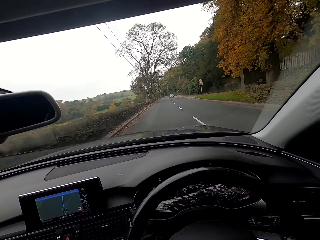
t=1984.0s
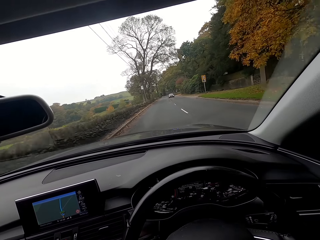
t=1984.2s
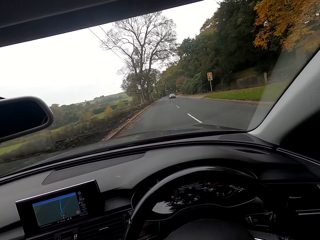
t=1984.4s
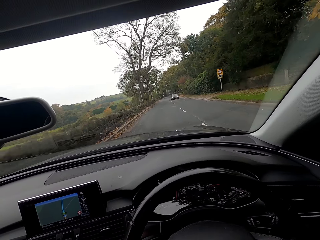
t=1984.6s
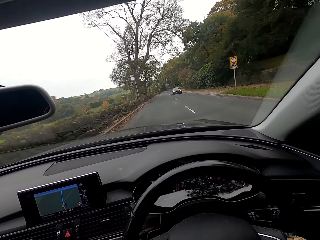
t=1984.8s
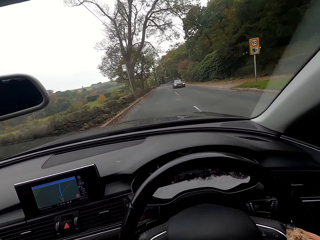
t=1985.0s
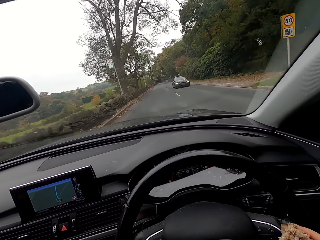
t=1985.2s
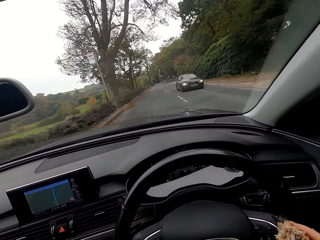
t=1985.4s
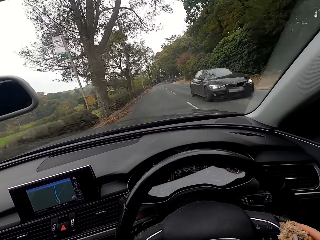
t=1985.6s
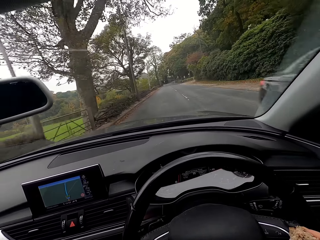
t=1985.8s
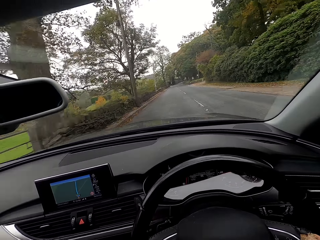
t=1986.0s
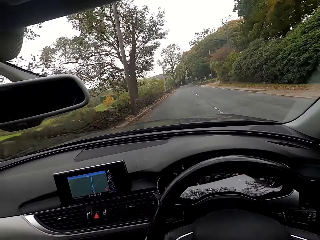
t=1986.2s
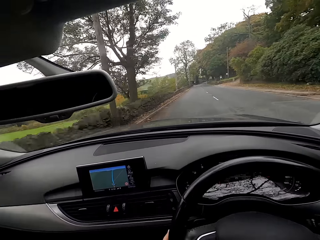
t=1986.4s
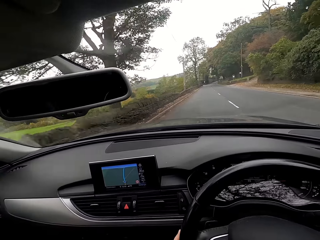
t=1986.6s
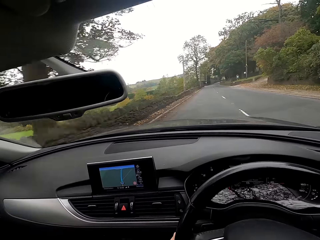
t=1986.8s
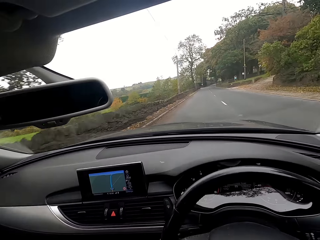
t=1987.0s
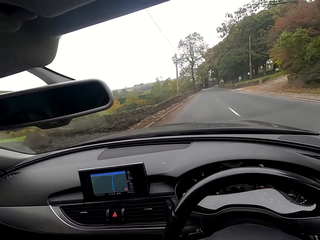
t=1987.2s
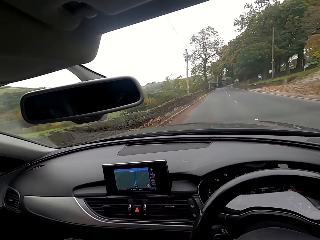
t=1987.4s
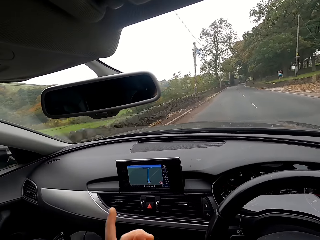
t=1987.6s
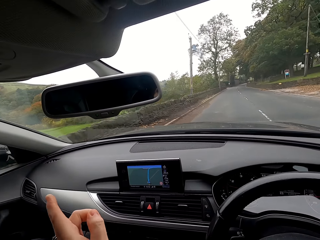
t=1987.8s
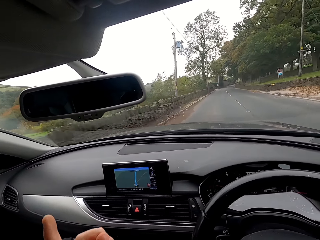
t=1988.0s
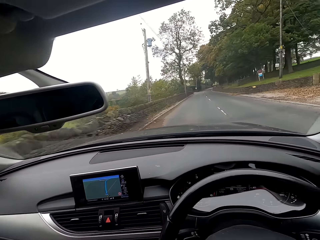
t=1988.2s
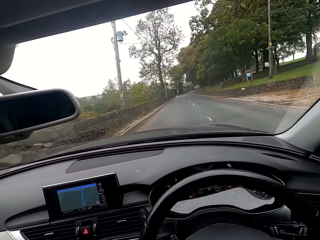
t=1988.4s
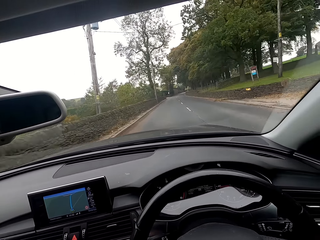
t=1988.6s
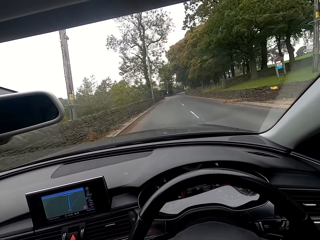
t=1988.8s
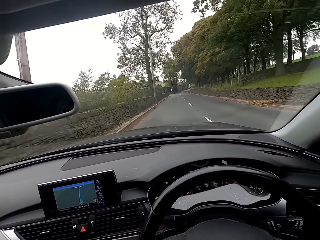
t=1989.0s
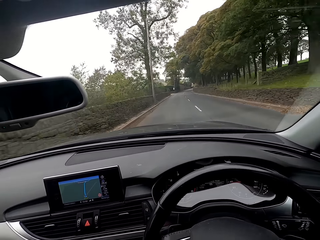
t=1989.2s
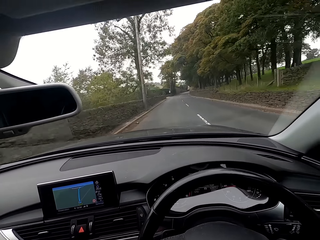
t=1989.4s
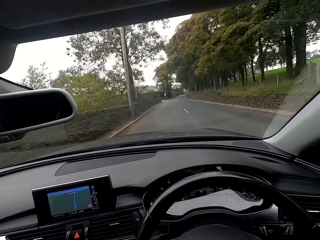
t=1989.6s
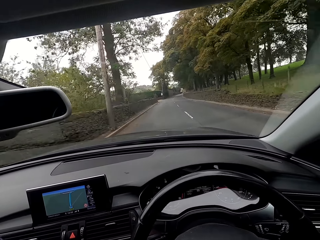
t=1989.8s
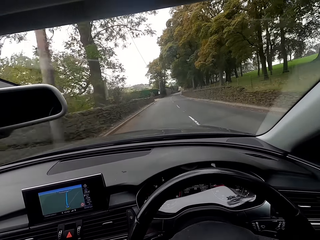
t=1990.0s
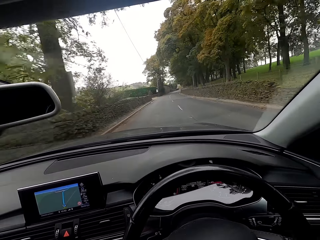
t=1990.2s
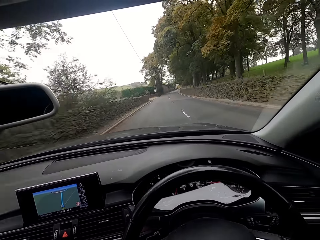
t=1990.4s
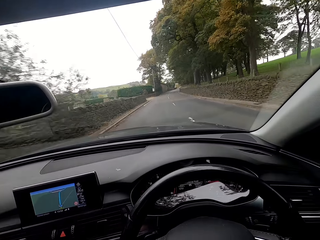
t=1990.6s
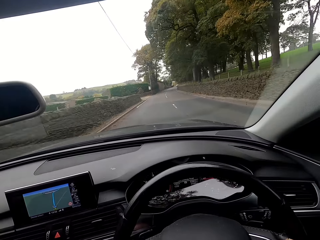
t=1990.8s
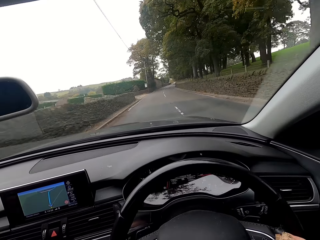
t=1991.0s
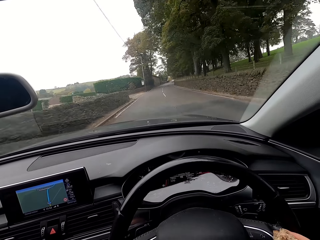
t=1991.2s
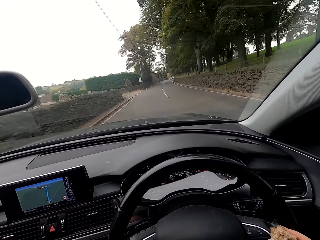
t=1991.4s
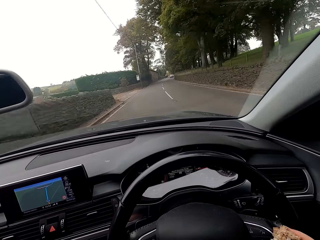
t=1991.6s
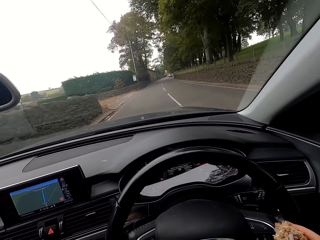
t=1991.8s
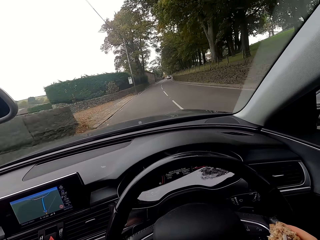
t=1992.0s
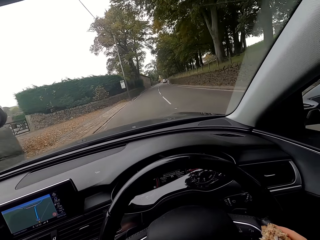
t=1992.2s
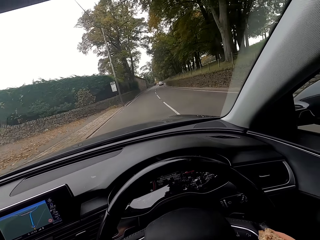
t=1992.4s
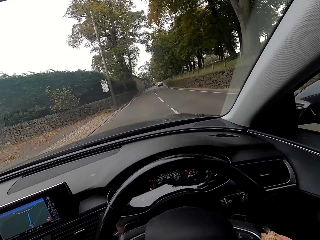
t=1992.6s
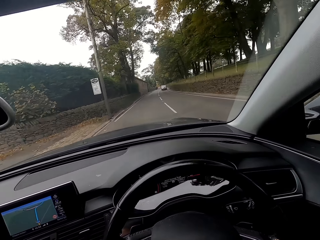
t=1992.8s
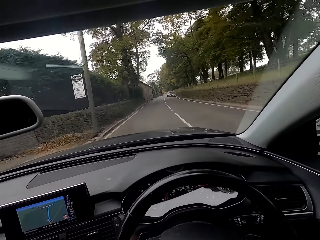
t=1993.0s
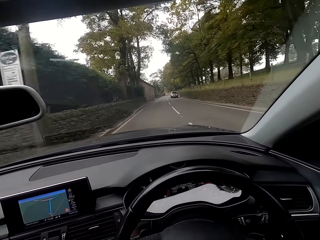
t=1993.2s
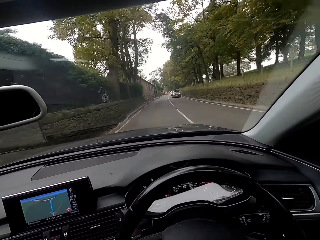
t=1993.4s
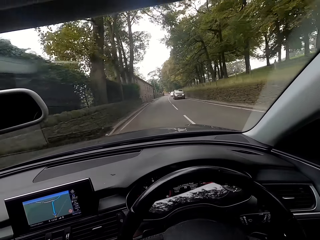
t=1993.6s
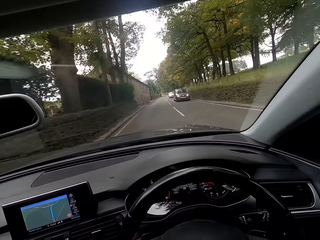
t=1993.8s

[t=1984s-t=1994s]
A saloon car drives past the camera wearer. The camera wearer points her left hand towards the passenger's window.

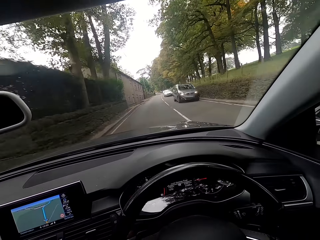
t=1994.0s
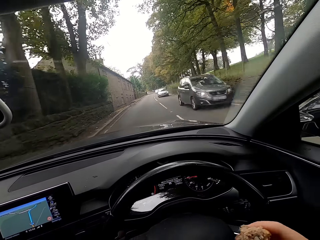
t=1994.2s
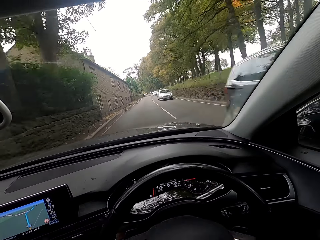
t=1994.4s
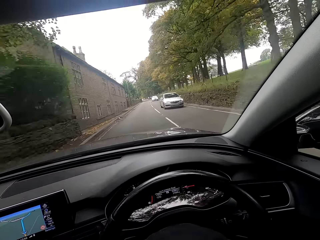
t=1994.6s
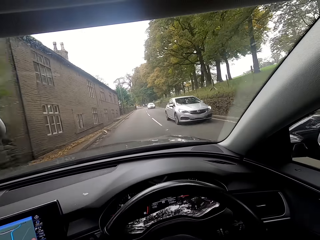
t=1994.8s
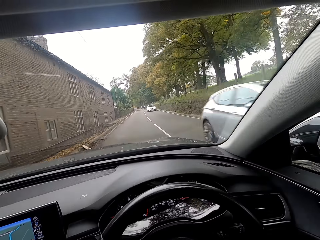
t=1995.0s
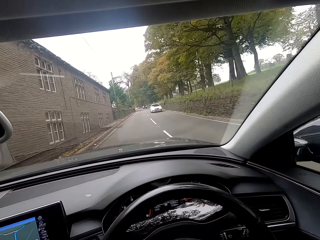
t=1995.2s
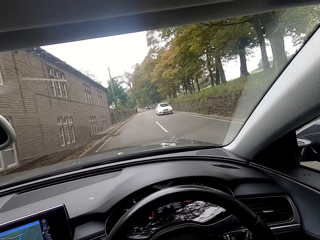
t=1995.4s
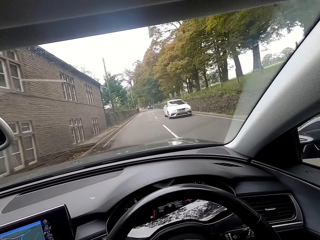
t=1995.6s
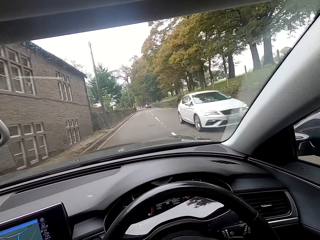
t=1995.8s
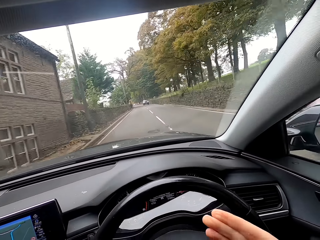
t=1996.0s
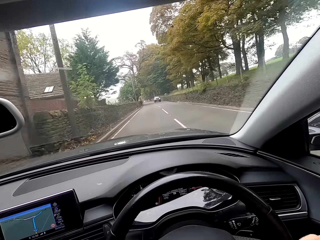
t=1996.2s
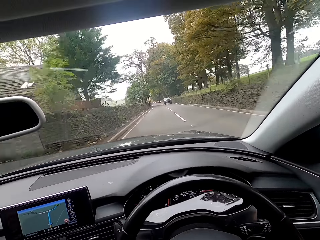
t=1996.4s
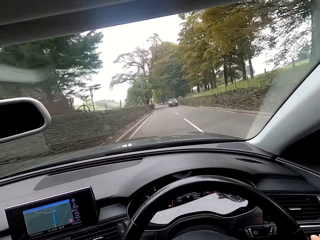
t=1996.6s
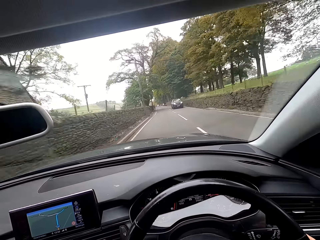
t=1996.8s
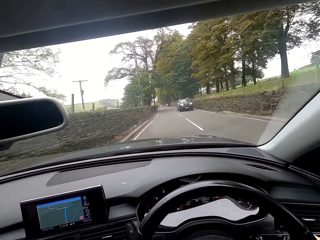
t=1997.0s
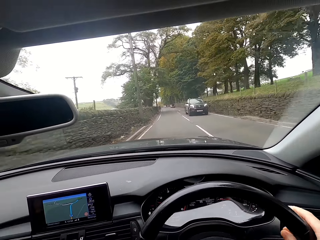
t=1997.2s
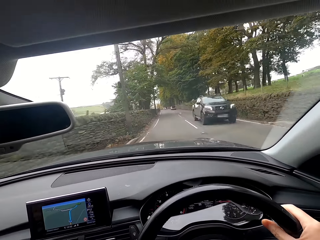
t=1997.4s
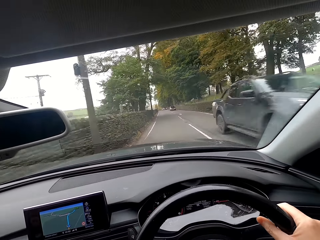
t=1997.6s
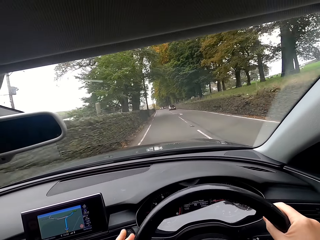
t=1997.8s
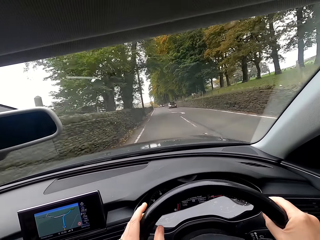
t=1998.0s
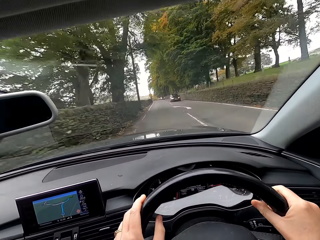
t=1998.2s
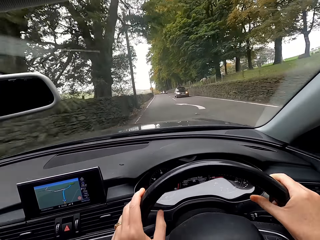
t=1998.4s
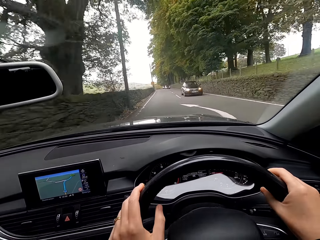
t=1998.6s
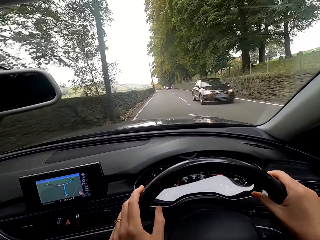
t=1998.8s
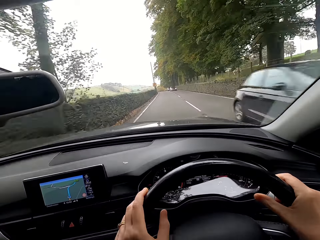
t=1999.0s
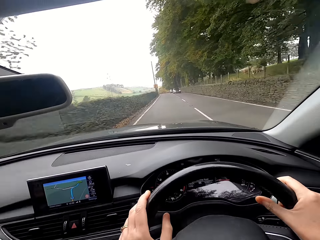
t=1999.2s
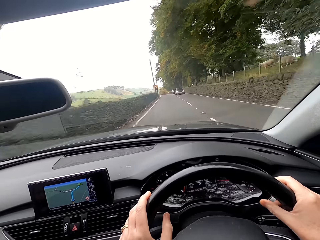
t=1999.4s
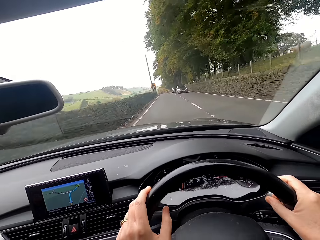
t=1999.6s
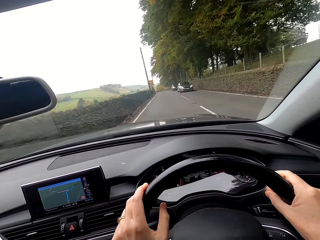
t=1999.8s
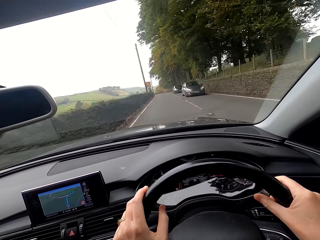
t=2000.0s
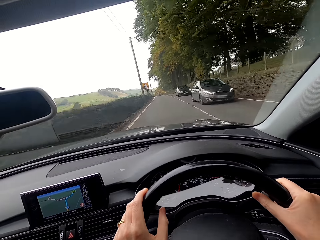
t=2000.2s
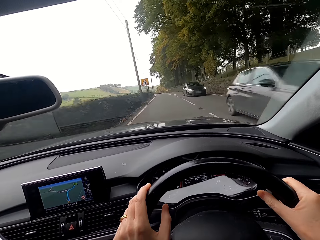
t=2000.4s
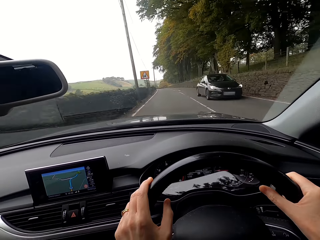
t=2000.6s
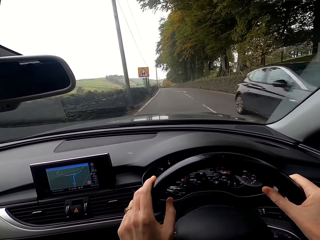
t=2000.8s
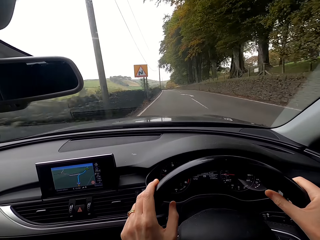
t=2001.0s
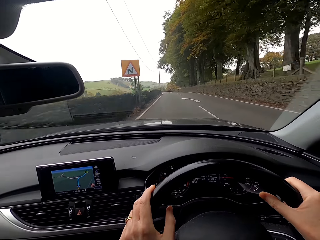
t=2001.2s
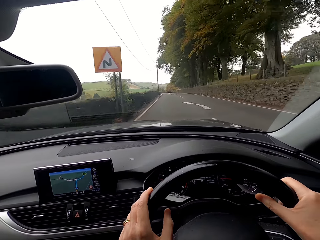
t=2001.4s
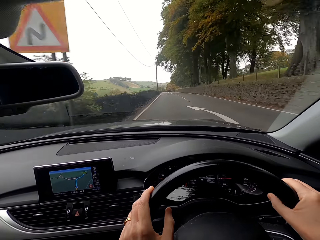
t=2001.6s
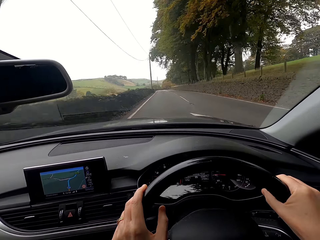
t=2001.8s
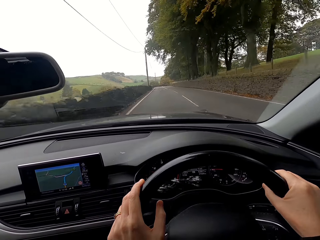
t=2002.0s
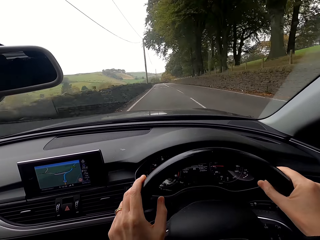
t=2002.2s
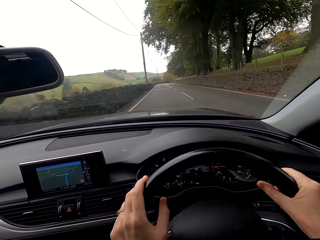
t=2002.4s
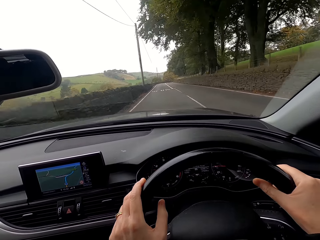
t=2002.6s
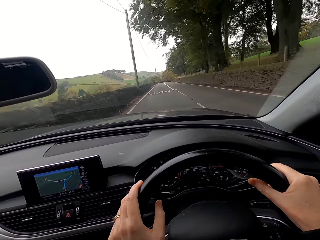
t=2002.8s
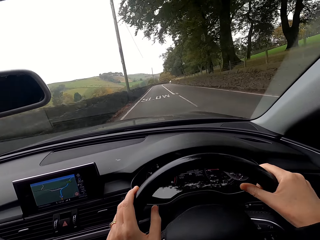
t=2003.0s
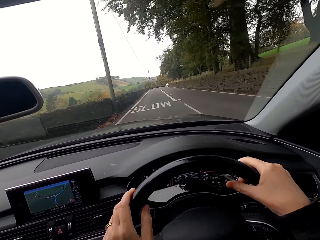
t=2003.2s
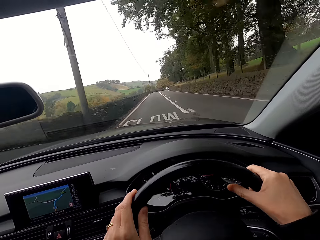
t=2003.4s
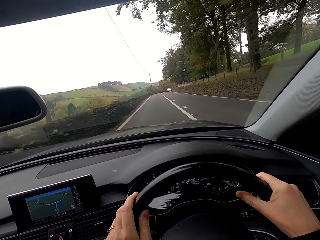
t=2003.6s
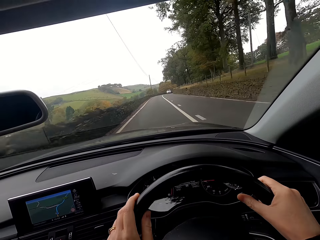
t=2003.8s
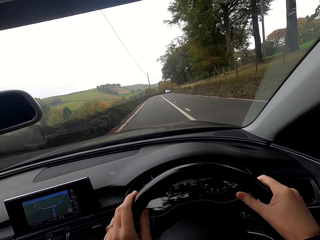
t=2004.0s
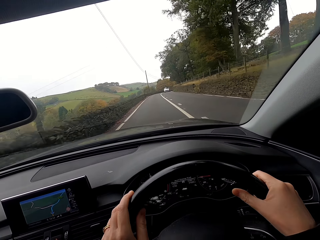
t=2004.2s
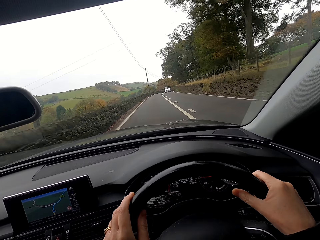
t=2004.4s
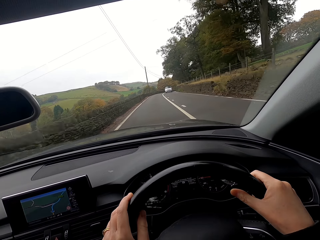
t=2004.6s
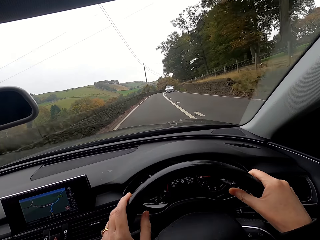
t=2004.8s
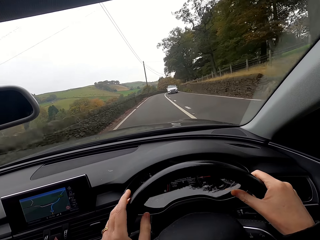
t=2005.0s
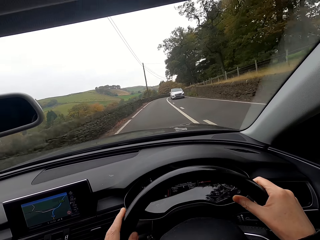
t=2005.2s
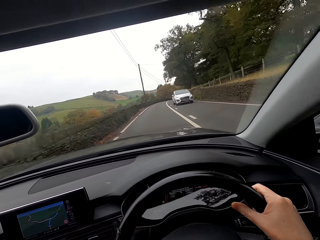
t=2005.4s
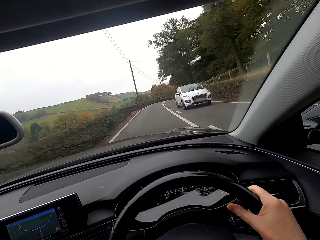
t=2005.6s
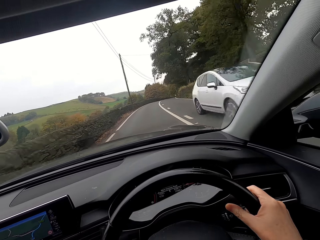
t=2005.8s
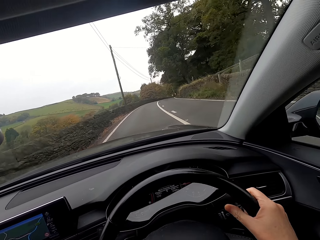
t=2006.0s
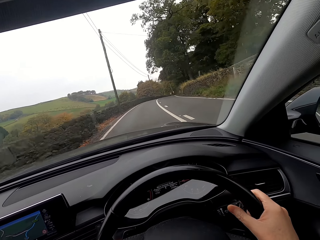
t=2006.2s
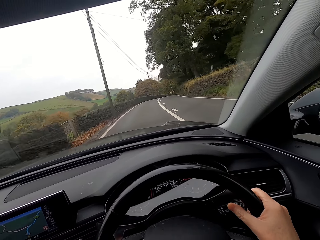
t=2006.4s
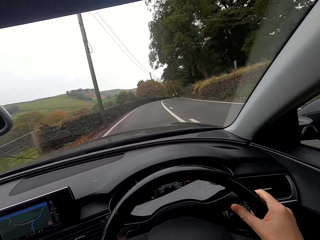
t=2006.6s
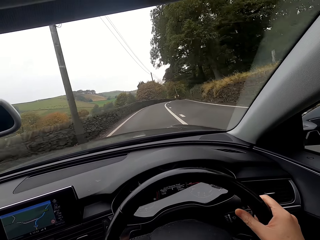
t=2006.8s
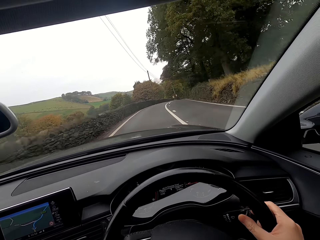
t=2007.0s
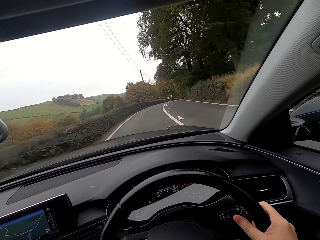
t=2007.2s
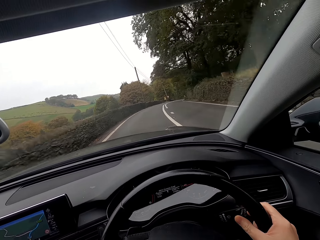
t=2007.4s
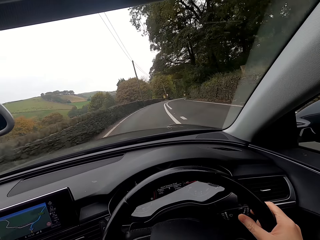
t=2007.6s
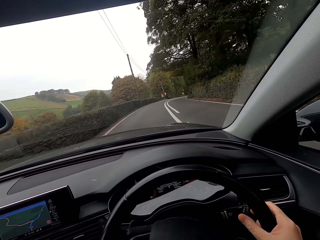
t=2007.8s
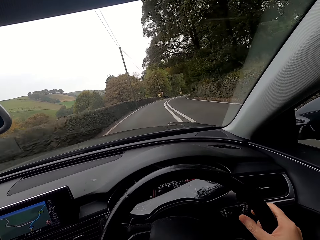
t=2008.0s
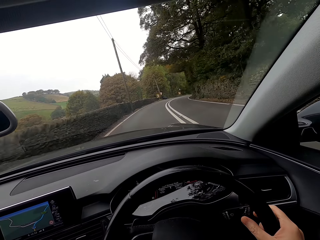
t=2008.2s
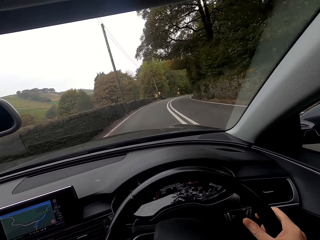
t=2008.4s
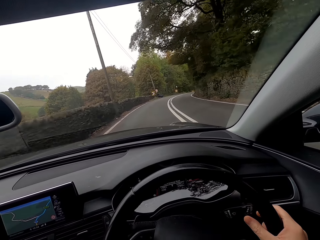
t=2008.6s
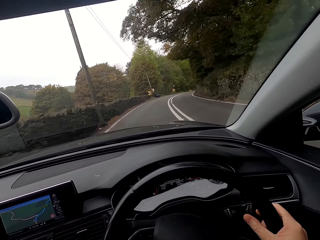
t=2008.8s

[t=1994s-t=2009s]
An SUV drives past the camera wearer. The camera wearer drives. A saloon car drives past them. A saloon car drives past them again. An SUV drives past them. A saloon car drives past them repeatedly. A hatchback car drives past them.
